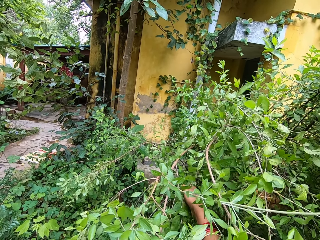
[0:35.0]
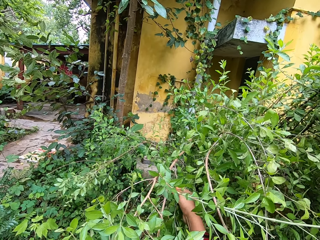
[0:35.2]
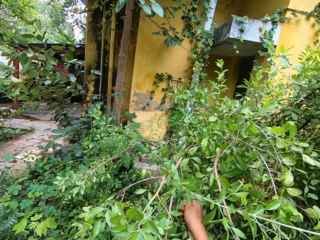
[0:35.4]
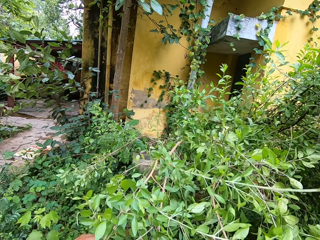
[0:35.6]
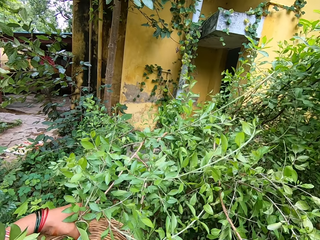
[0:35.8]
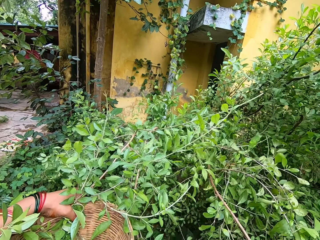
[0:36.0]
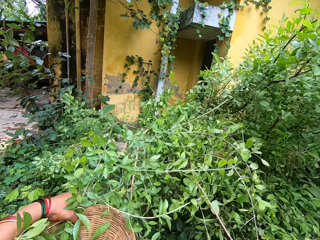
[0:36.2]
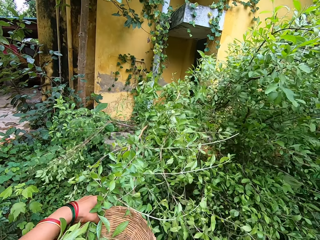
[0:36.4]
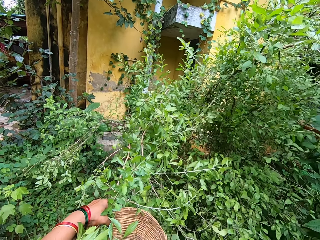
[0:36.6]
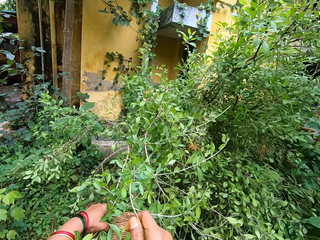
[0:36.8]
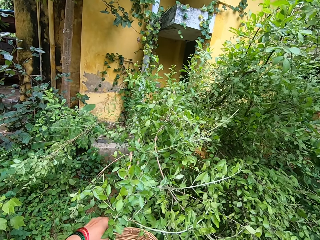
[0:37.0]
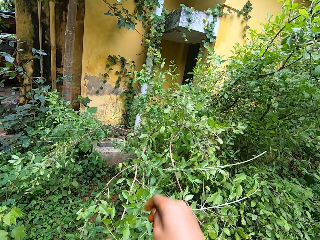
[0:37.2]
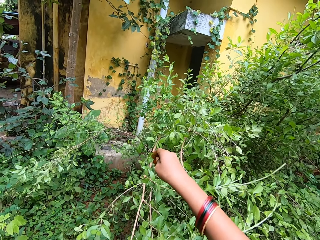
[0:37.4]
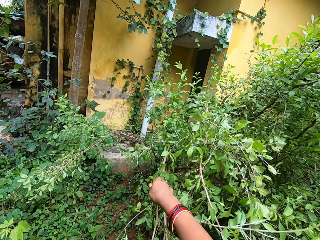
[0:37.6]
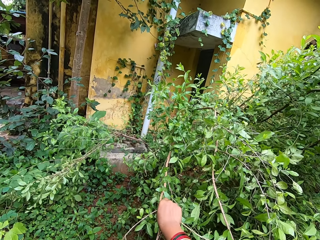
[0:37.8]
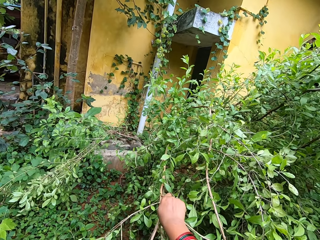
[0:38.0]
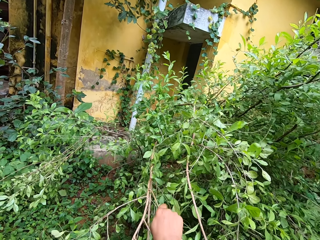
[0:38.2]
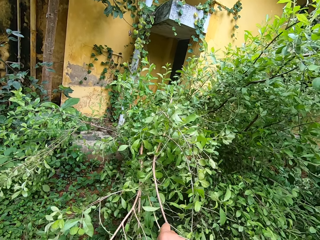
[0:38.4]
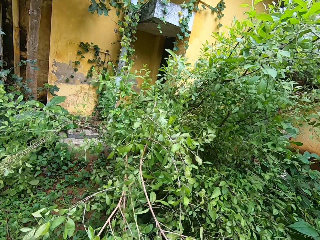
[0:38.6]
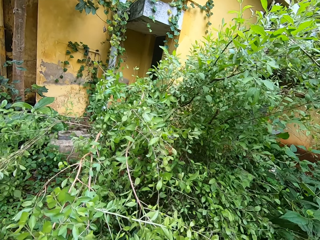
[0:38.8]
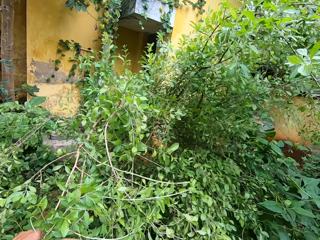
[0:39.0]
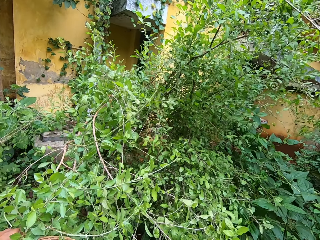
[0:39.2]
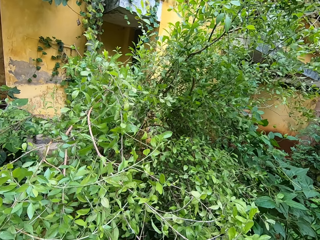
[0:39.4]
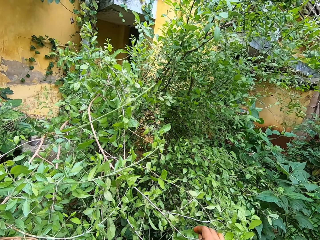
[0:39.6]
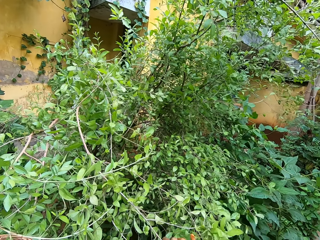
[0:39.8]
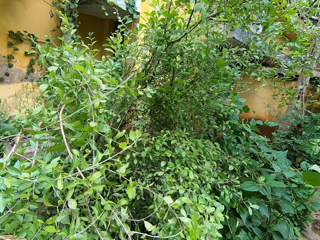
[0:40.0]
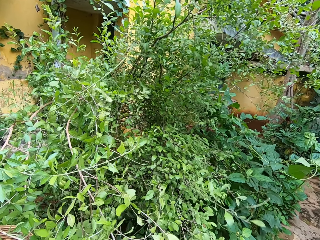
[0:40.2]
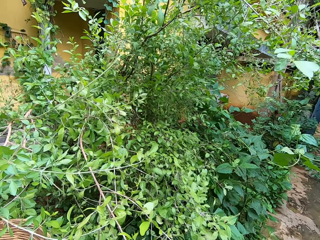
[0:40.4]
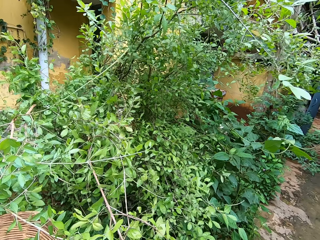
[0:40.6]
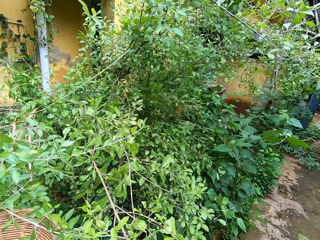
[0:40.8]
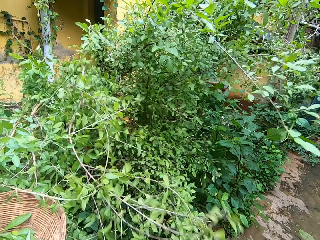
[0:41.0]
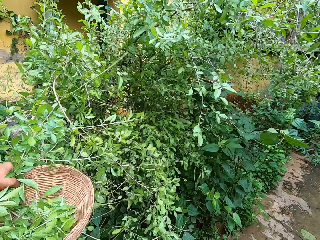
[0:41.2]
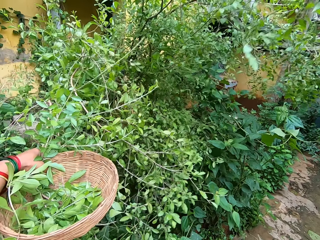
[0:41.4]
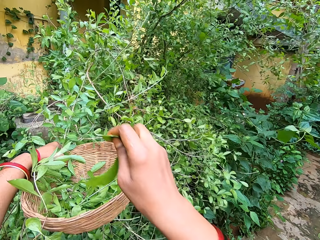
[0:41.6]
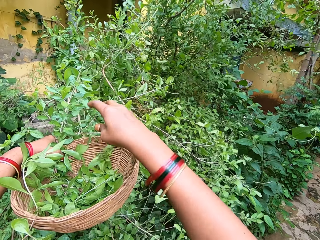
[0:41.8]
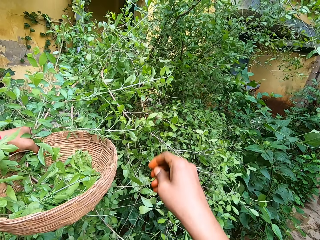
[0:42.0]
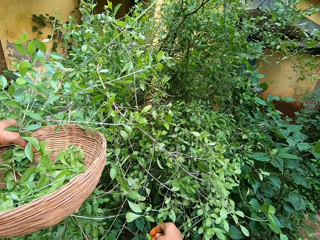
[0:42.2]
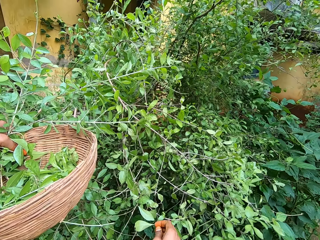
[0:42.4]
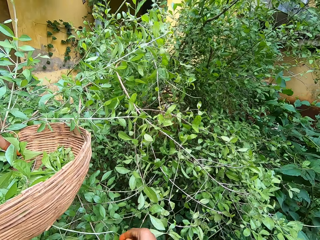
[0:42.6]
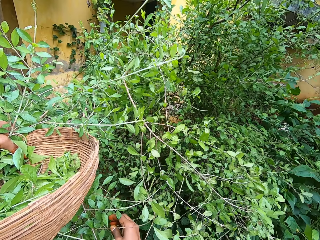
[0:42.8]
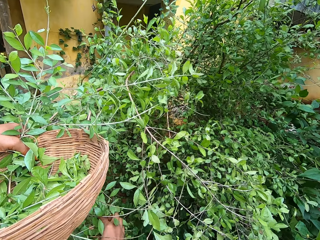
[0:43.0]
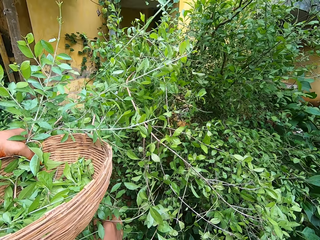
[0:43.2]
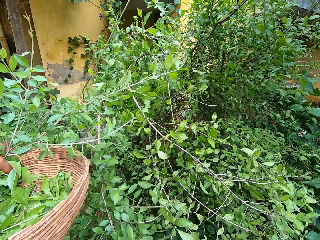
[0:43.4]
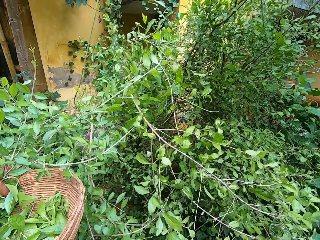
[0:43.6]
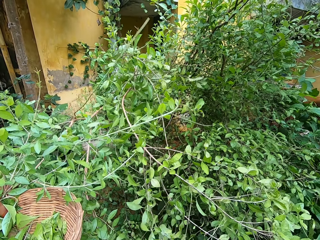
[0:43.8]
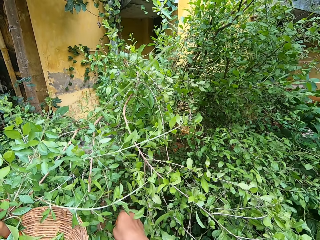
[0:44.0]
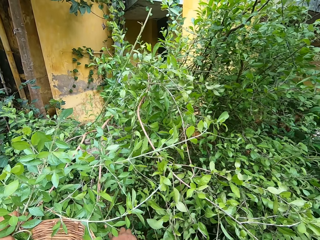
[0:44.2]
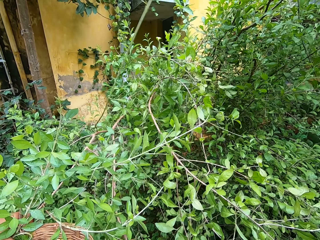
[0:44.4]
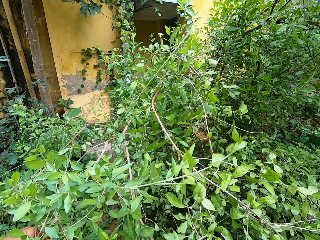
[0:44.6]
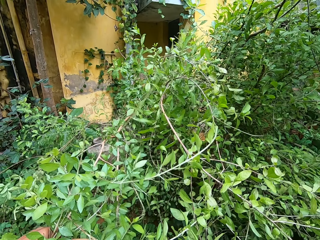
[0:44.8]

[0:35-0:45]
The camera wearer picks fruits with the right hand. They put the leaves inside the basket. They pluck the leaves from the tree with the right hand. They put the leaves inside the basket with the right hand. They pluck the leaves from the tree.

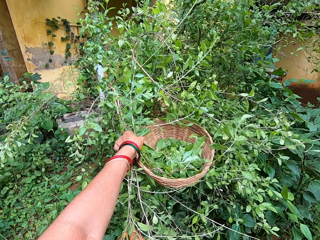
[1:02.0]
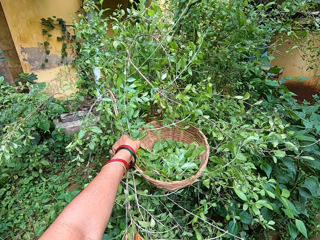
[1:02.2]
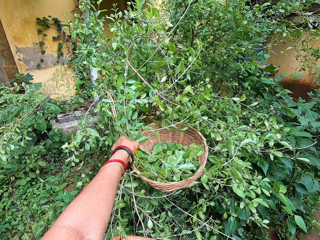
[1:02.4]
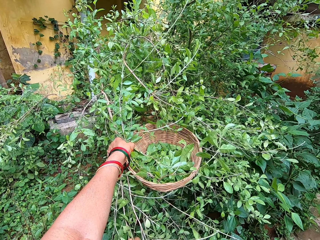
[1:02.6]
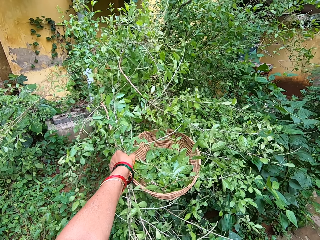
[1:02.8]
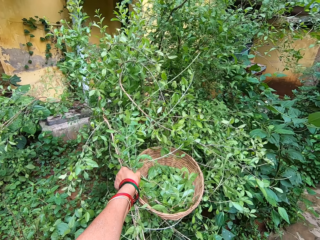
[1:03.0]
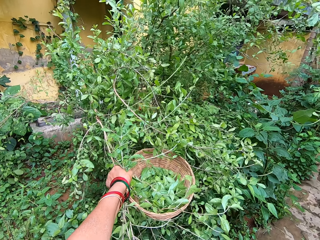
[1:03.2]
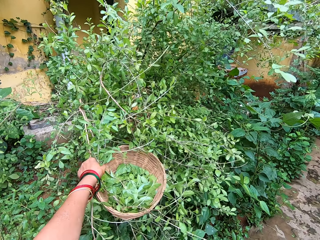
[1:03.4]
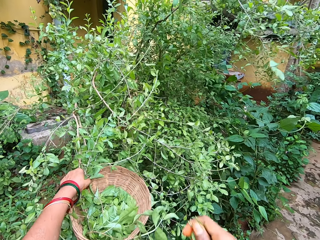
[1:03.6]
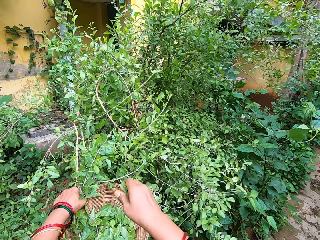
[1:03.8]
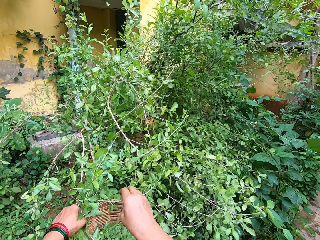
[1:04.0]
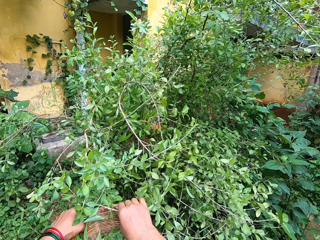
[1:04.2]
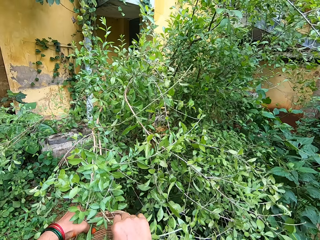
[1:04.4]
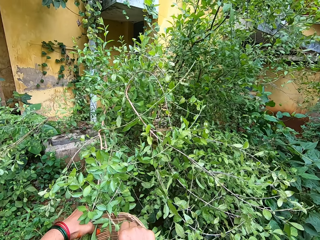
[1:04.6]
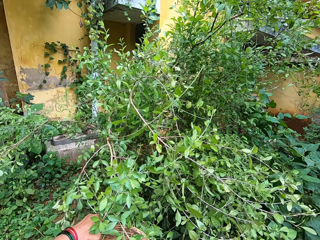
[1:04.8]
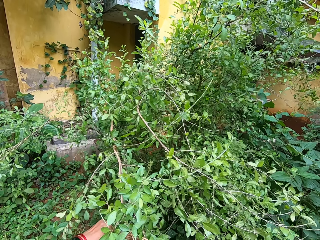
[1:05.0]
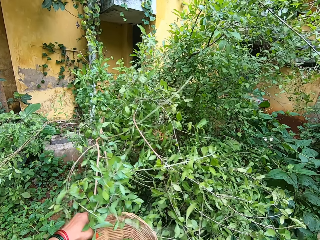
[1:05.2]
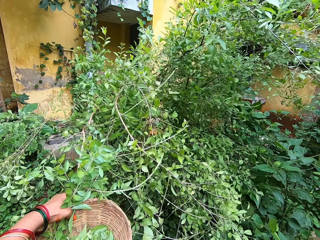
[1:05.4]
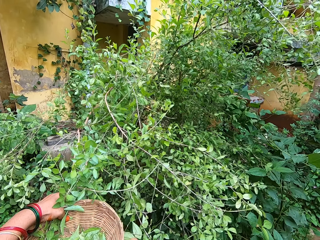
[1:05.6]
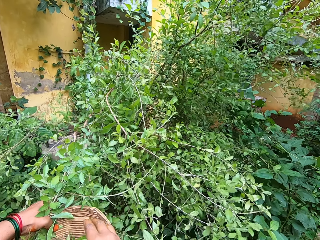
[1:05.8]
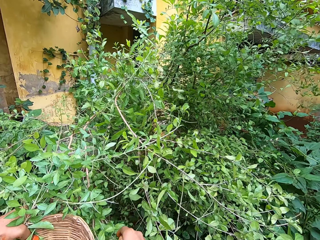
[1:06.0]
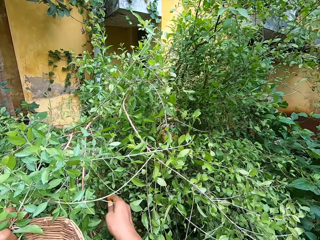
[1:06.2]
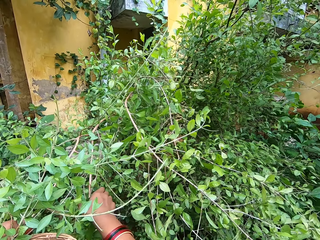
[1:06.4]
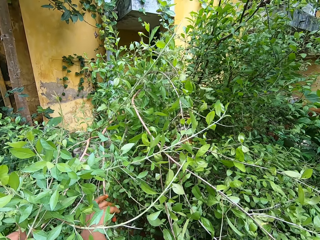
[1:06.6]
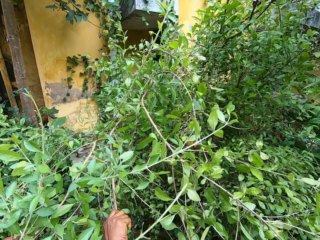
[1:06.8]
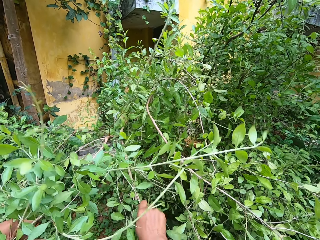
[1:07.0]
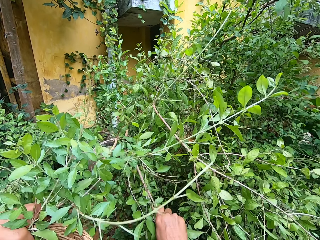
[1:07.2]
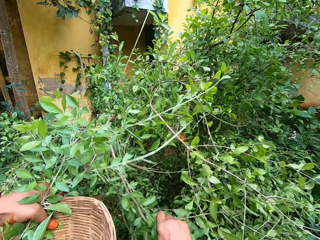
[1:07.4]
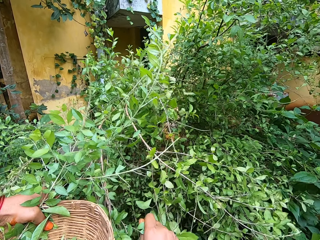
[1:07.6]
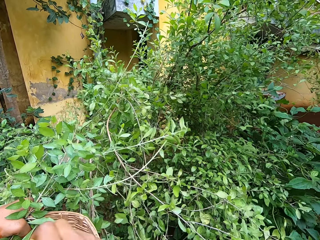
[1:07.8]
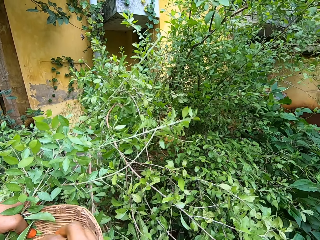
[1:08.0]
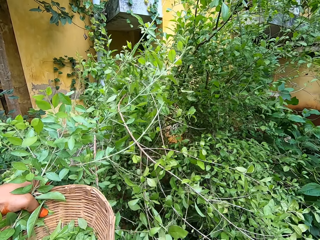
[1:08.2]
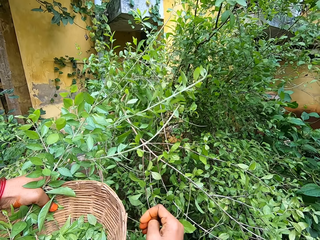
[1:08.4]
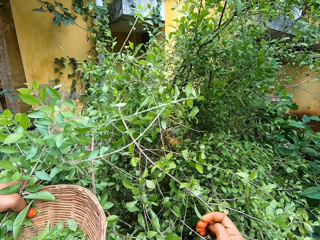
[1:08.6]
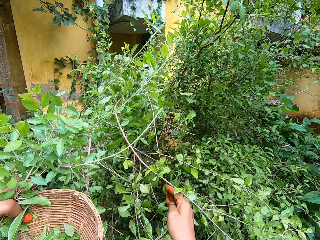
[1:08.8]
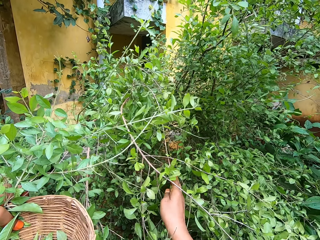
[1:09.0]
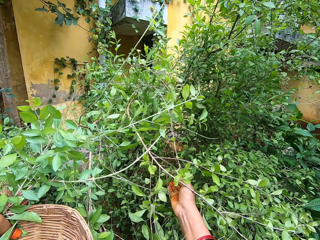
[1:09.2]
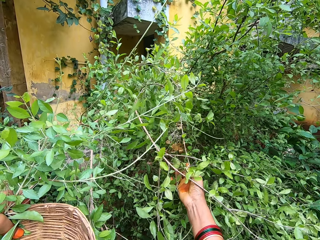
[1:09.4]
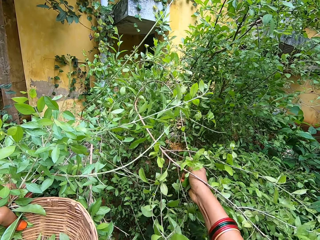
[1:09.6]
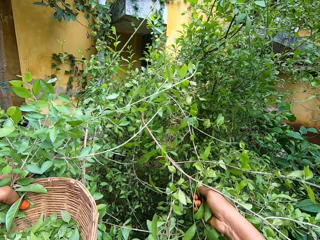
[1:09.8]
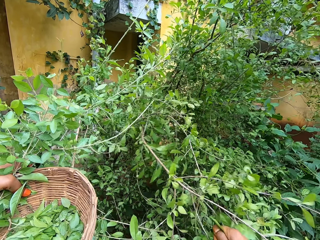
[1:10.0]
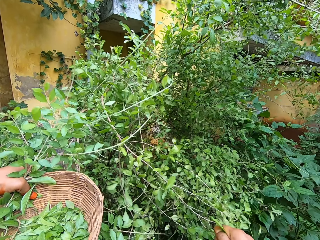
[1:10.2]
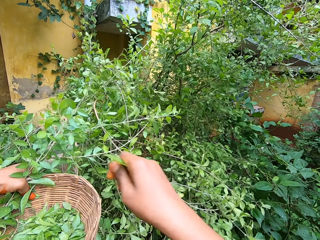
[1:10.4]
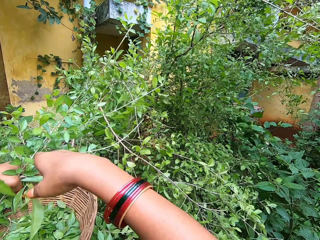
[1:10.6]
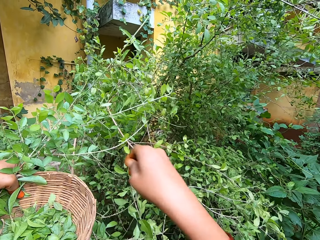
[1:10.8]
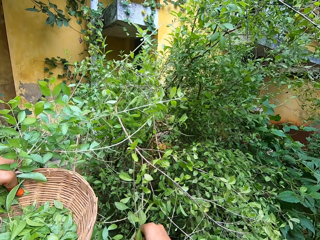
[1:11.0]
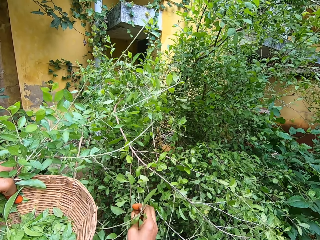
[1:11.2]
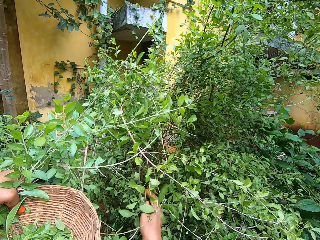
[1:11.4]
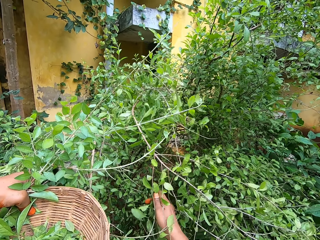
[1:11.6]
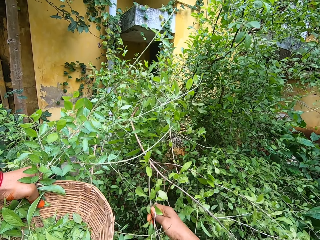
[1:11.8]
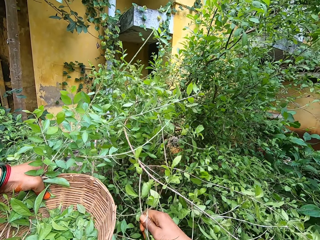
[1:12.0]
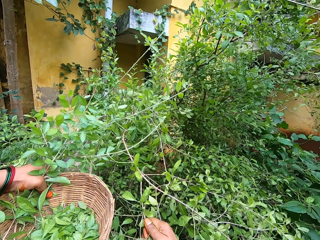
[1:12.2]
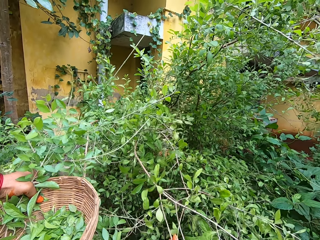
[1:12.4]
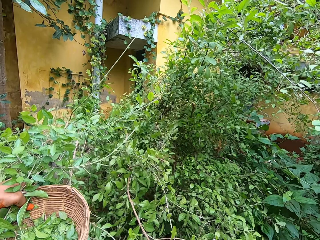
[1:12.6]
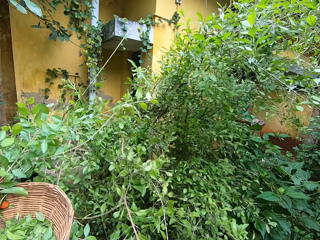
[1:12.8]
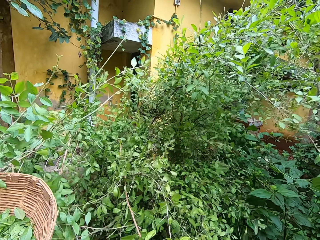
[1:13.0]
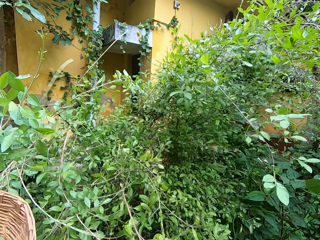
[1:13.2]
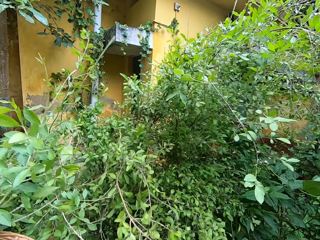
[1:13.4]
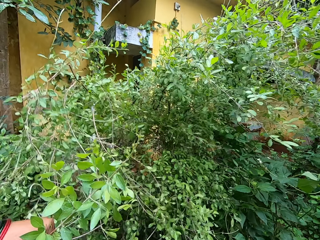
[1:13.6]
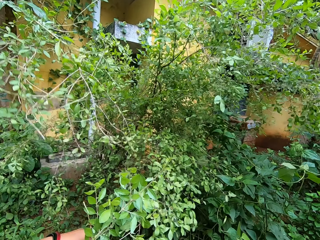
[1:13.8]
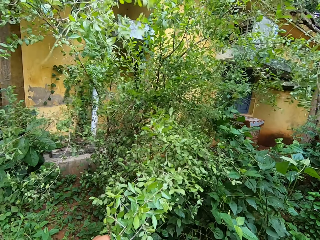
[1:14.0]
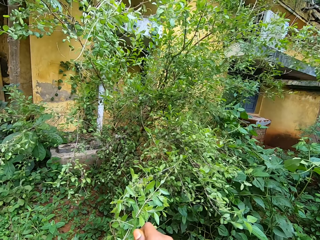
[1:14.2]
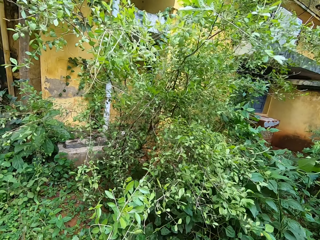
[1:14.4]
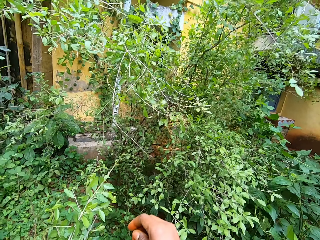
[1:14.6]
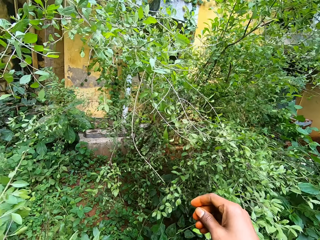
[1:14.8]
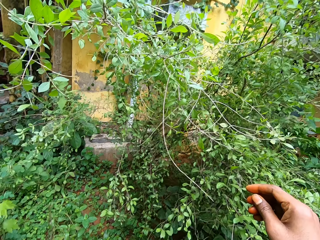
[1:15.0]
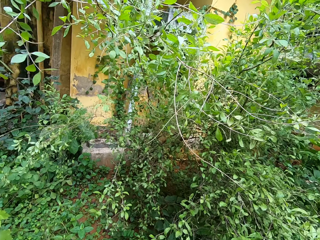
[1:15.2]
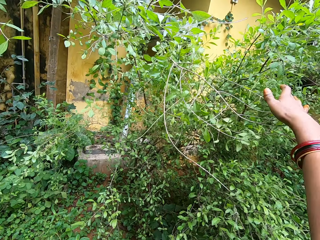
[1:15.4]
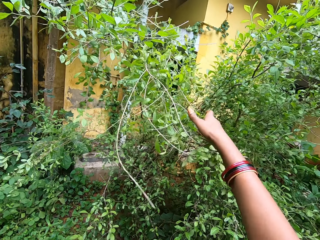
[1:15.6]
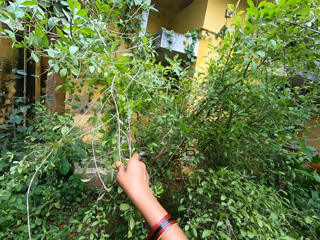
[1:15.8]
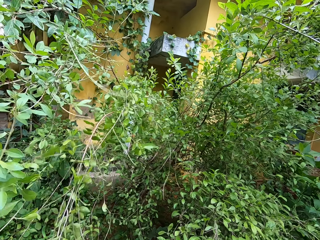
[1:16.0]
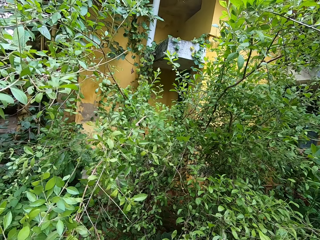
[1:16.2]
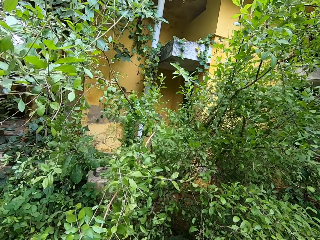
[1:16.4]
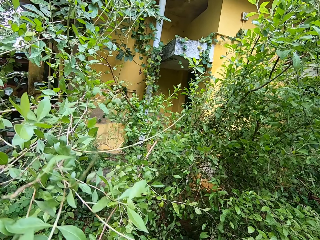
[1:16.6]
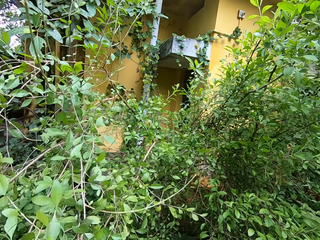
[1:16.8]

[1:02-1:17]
The camera wearer puts the leaves inside the basket with the right hand. They pluck the leaves from the tree. They put the leaves inside the basket. They pluck the leaves from the tree. They put the leaves inside the basket. They pick fruits with the right hand. They pluck the leaves from the tree. They put the leaves inside the basket. They pluck the leaves from the tree. They put the leaves inside the basket with the right hand.
